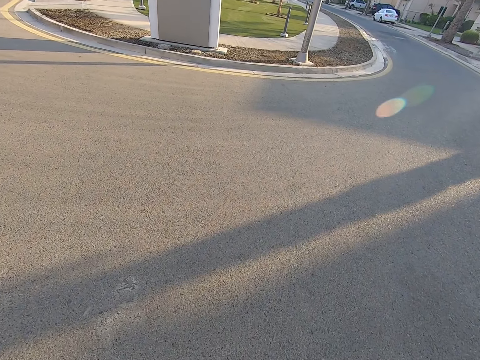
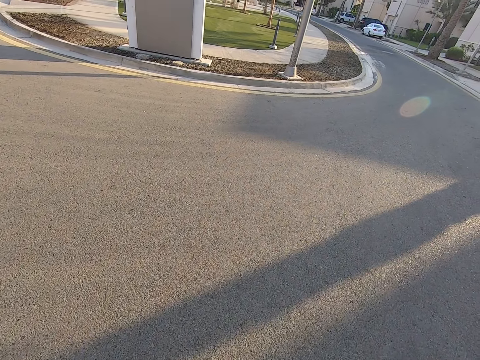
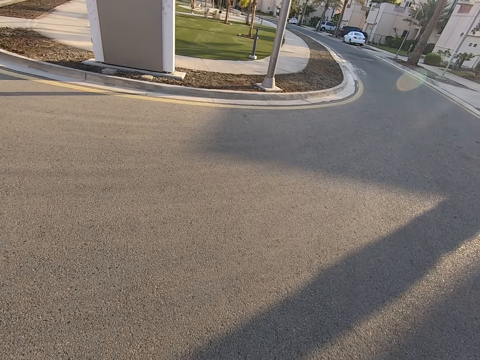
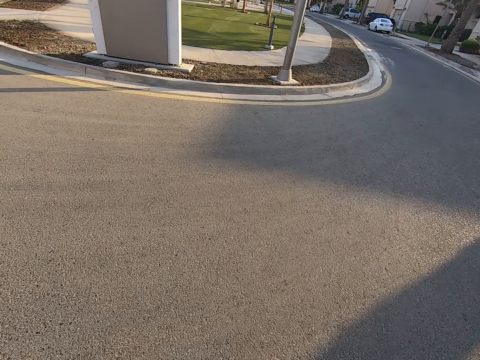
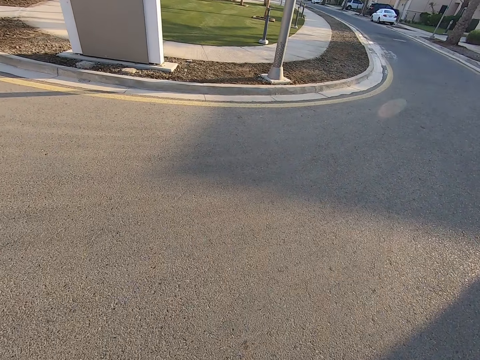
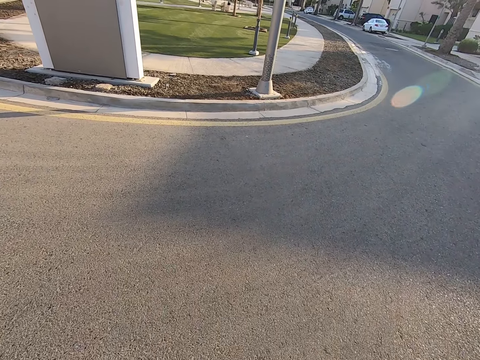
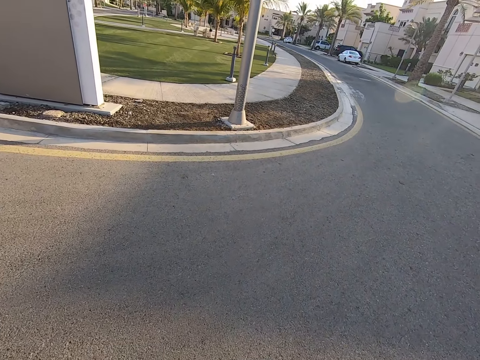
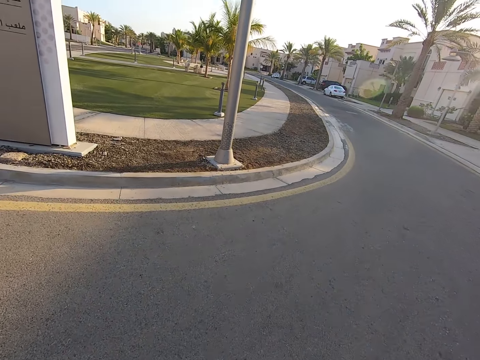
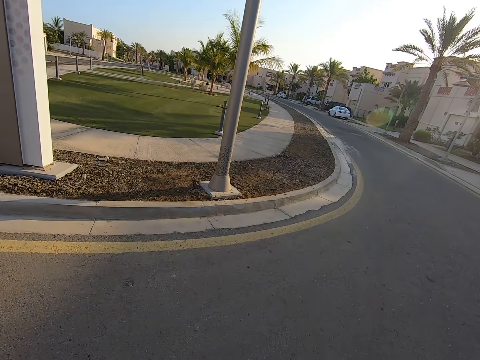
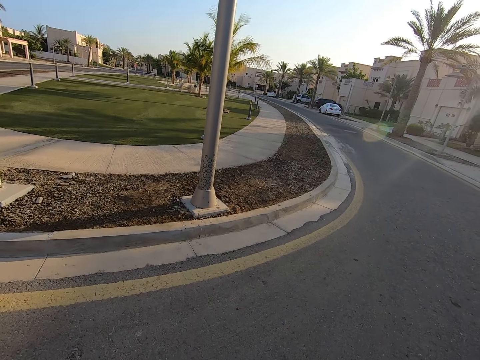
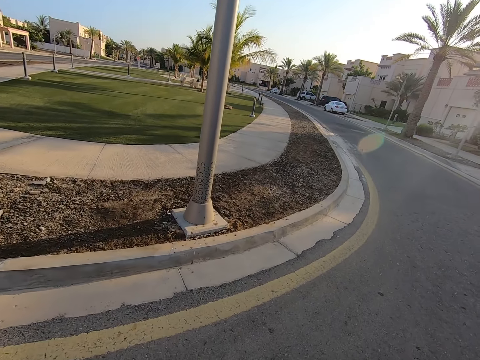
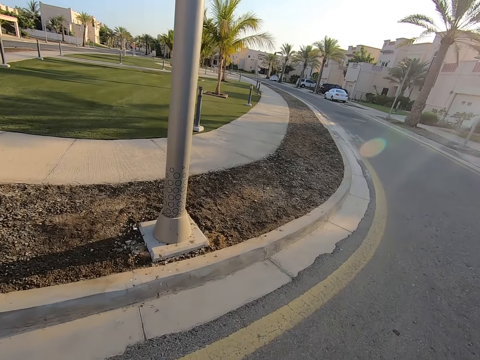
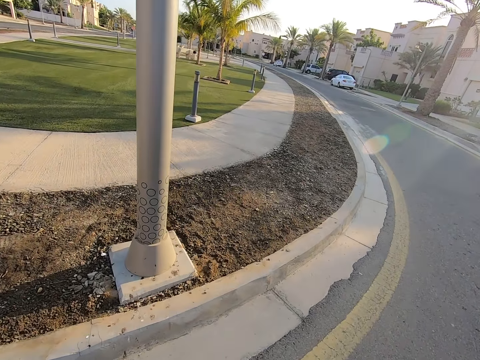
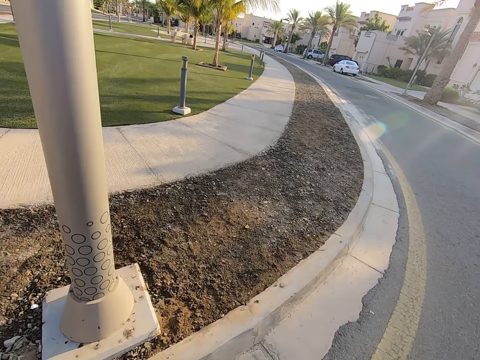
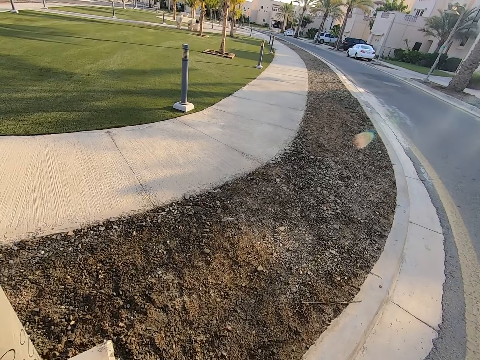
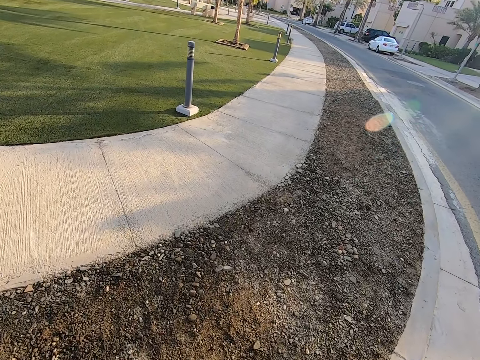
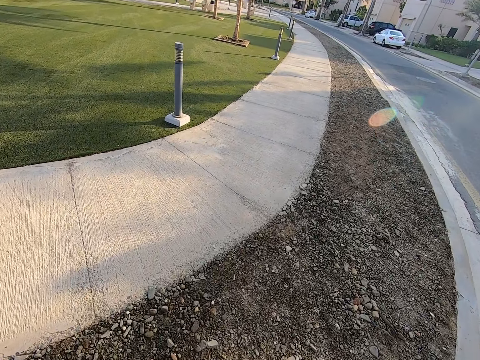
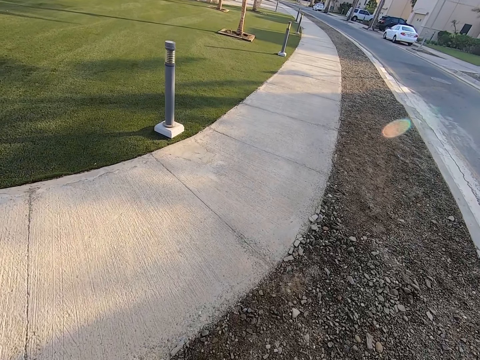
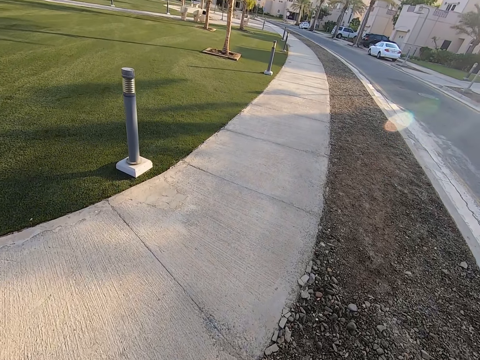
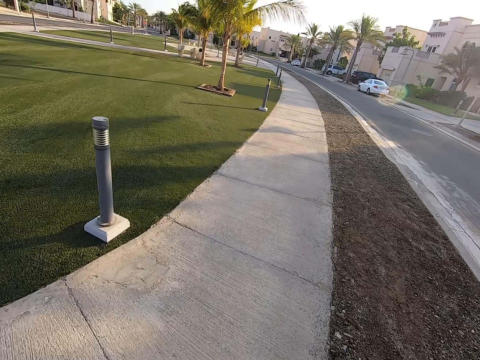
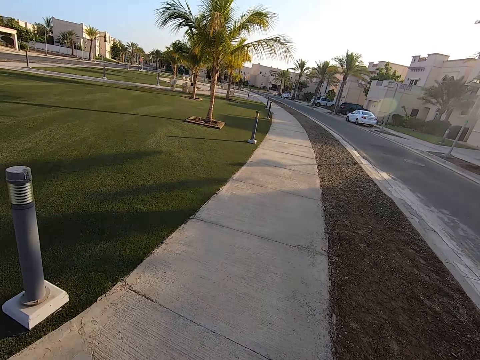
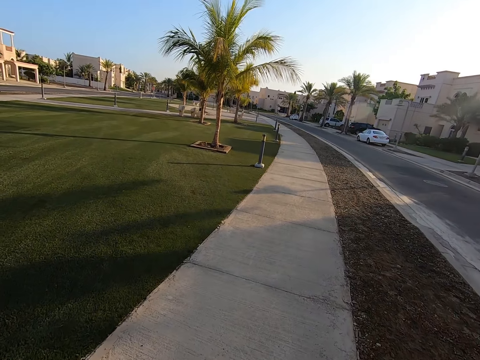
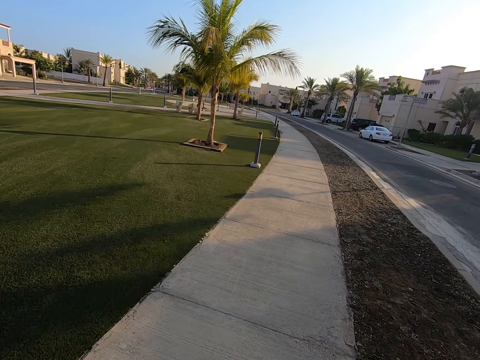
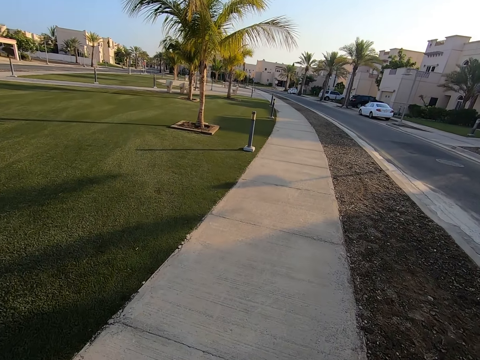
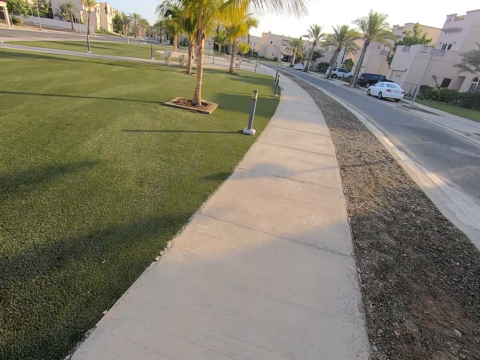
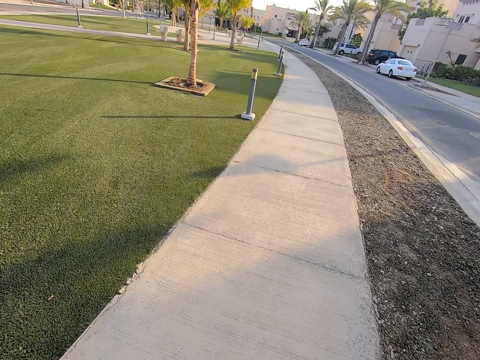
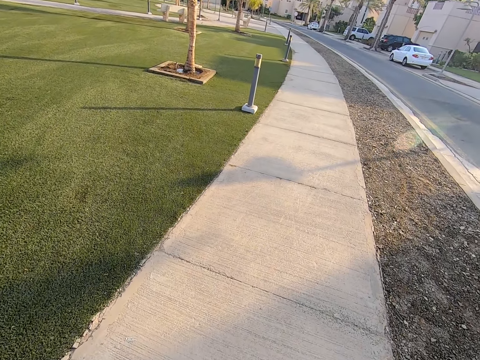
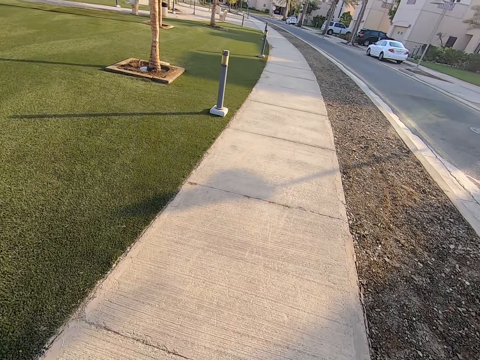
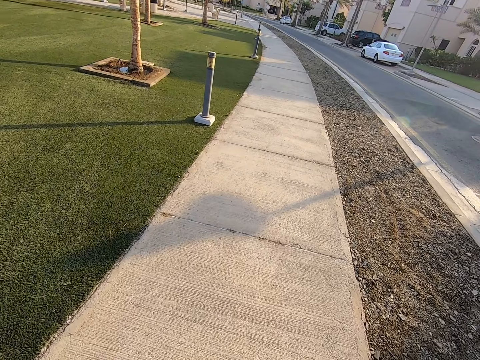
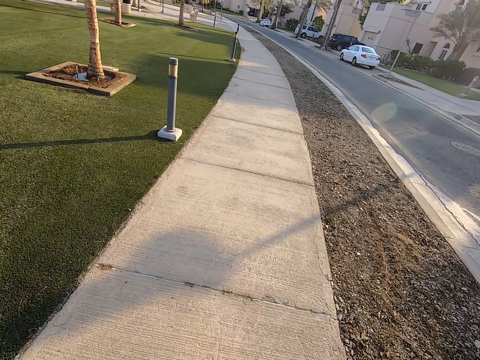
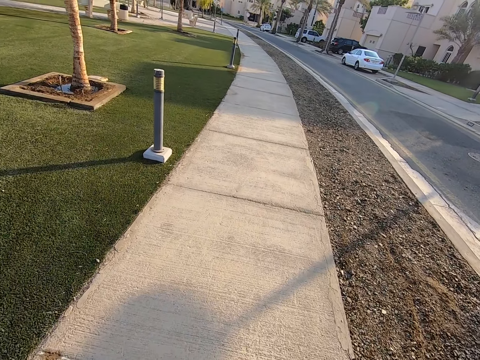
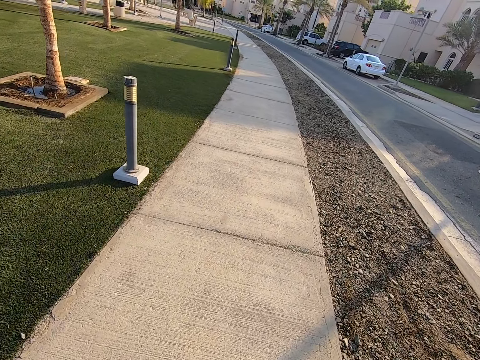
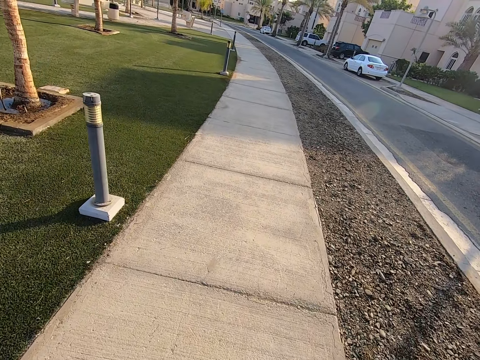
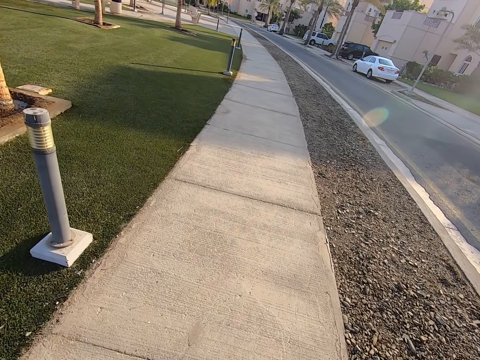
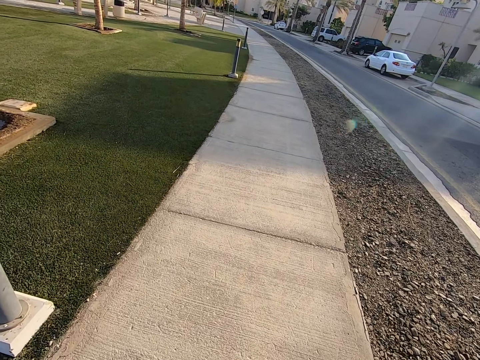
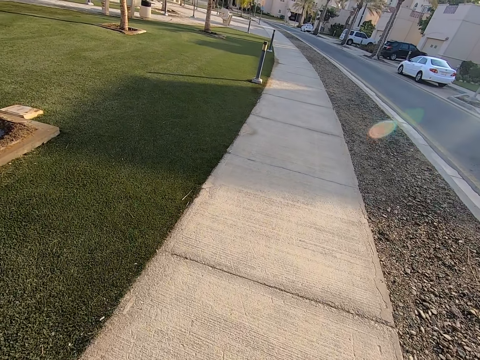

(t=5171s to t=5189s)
The camera wearer crosses to the right. They walk on the pavement.
